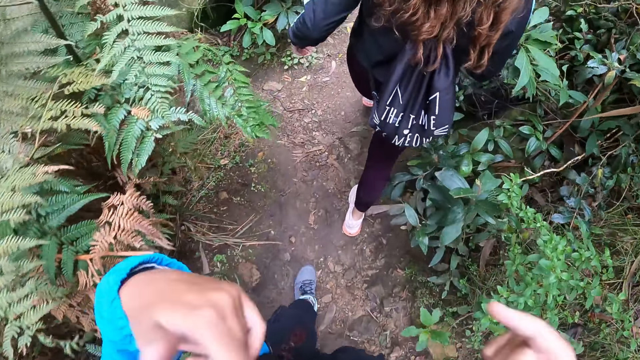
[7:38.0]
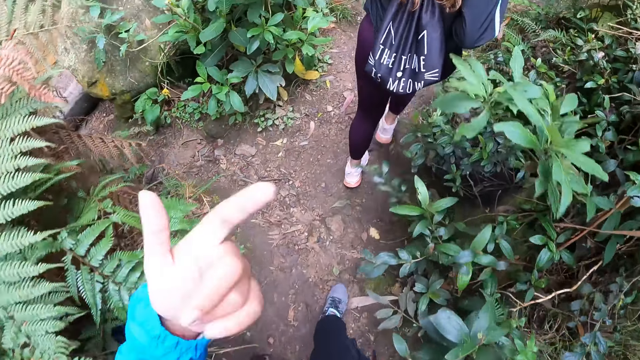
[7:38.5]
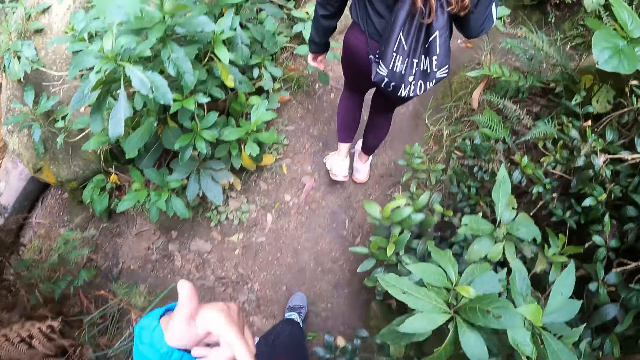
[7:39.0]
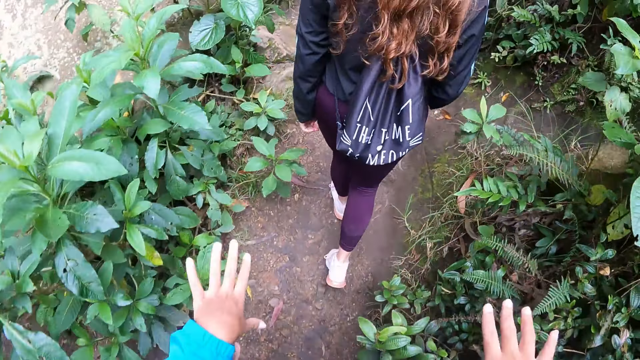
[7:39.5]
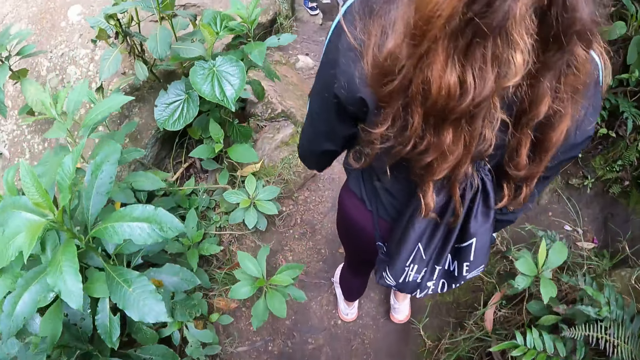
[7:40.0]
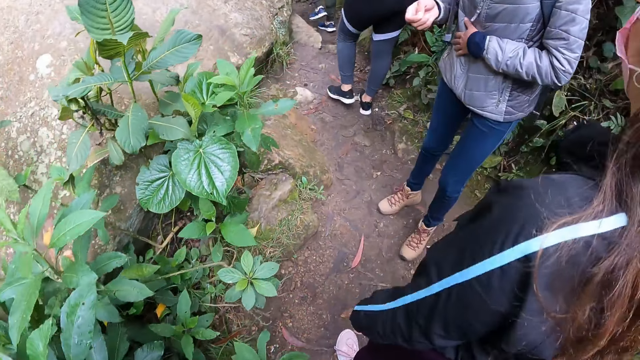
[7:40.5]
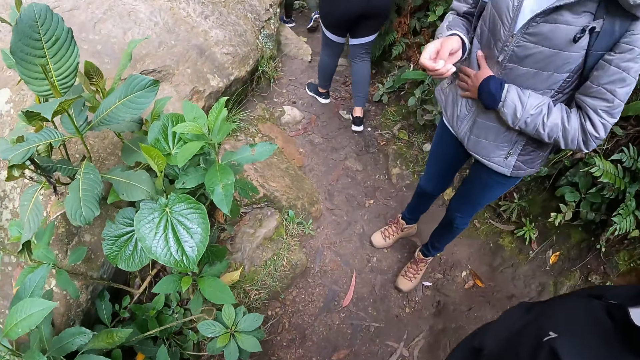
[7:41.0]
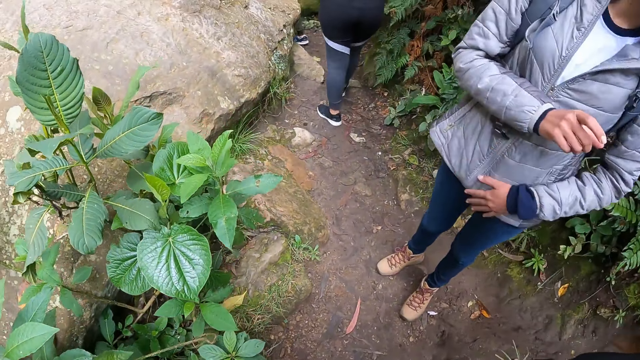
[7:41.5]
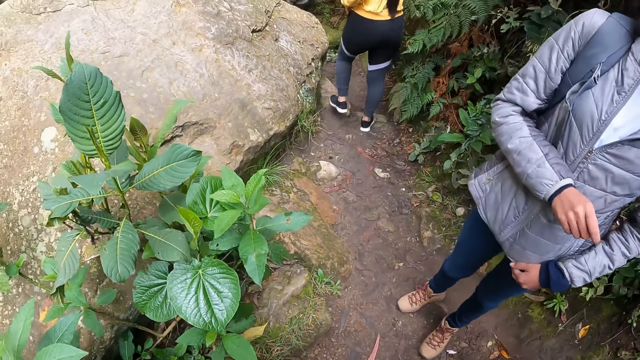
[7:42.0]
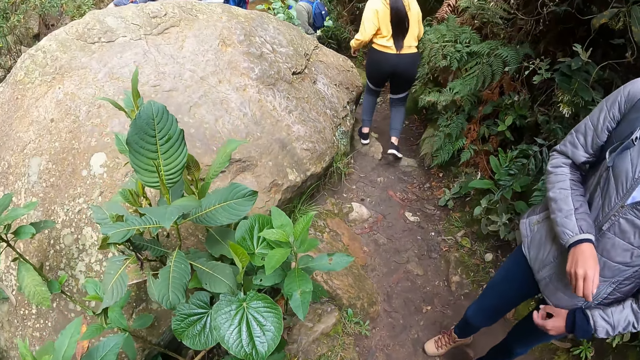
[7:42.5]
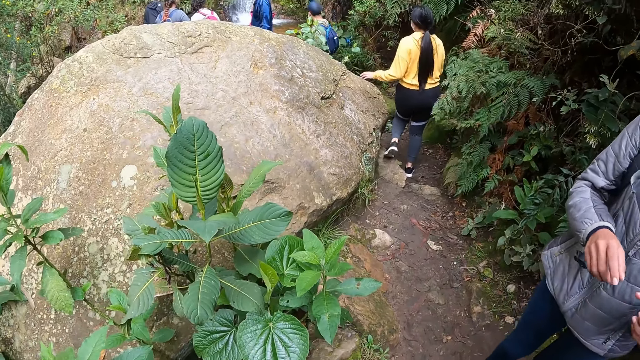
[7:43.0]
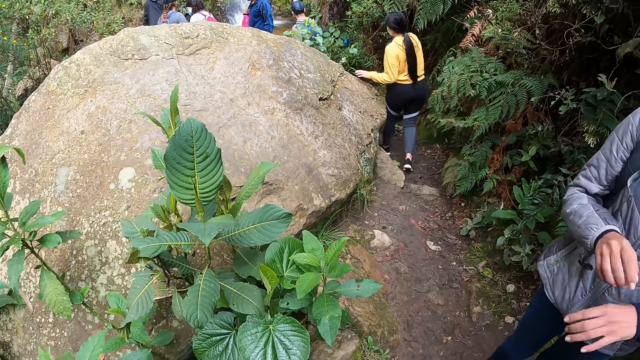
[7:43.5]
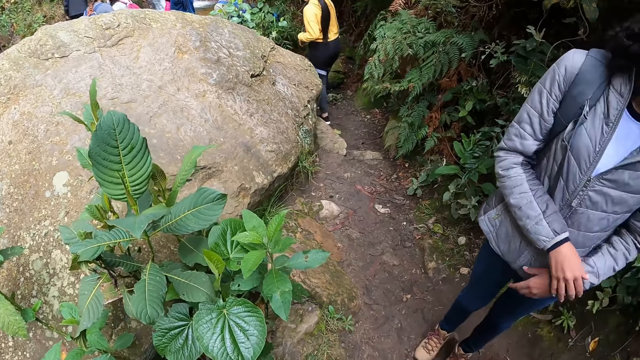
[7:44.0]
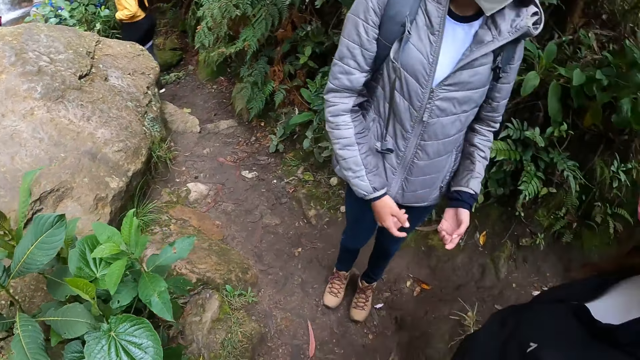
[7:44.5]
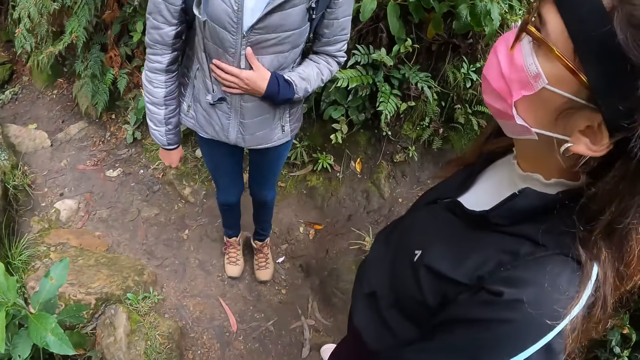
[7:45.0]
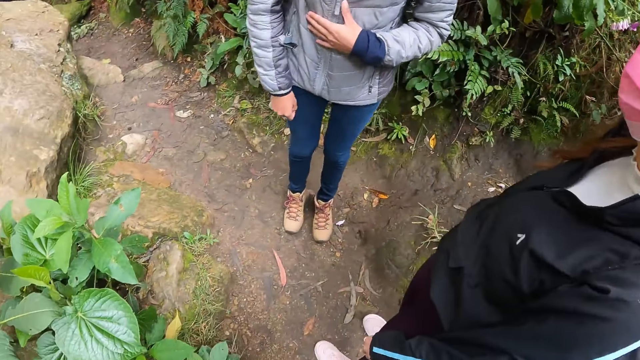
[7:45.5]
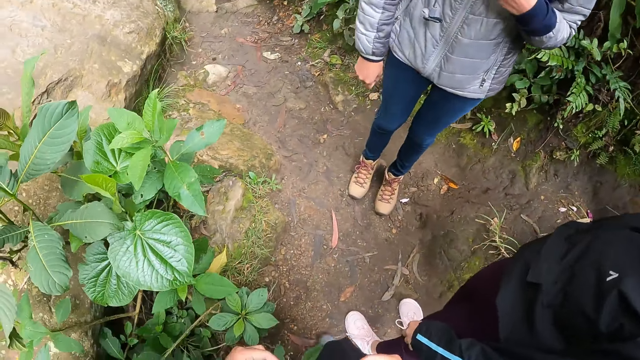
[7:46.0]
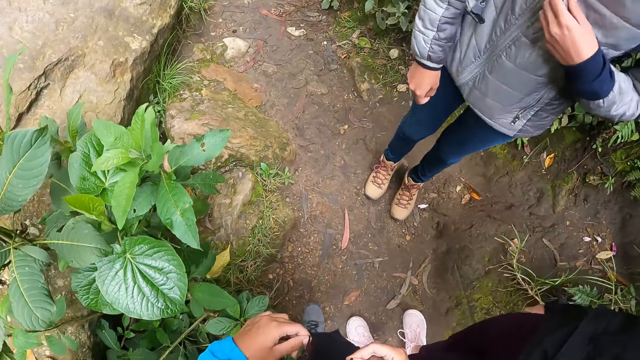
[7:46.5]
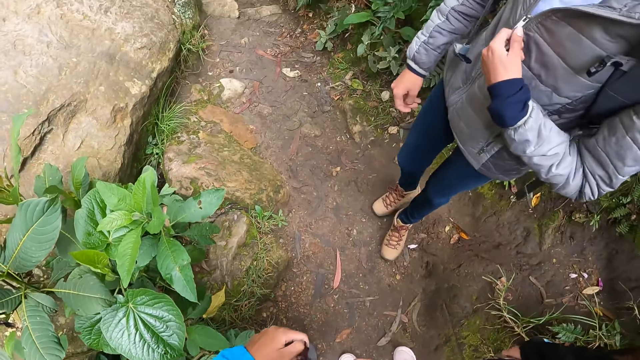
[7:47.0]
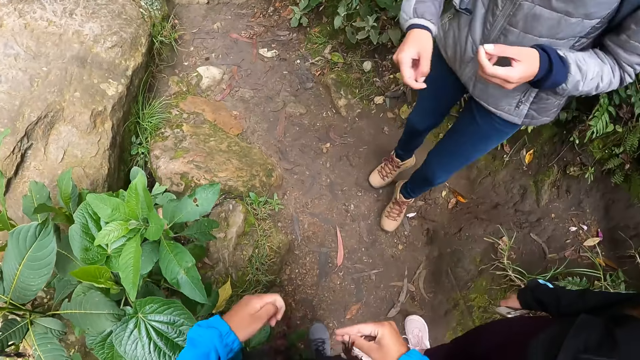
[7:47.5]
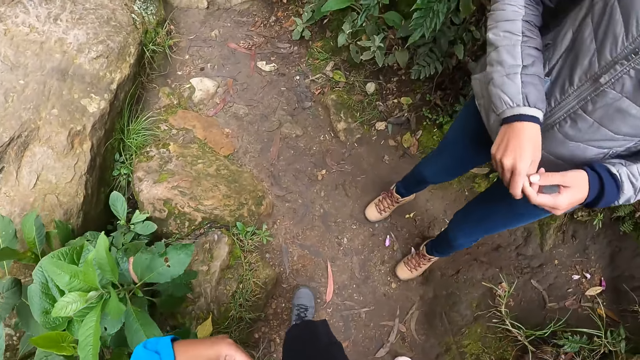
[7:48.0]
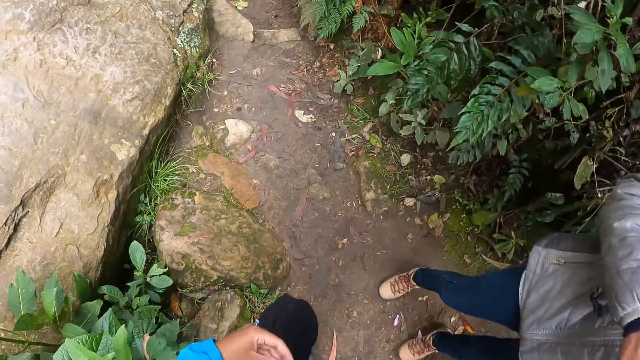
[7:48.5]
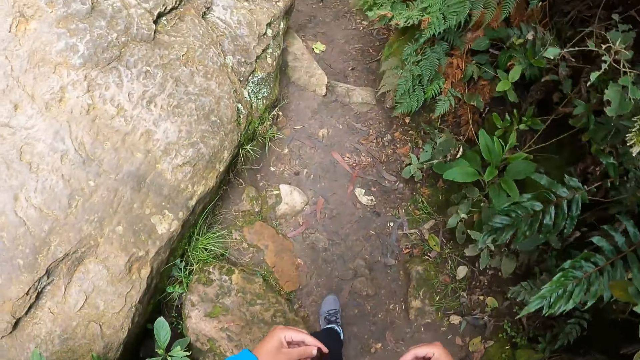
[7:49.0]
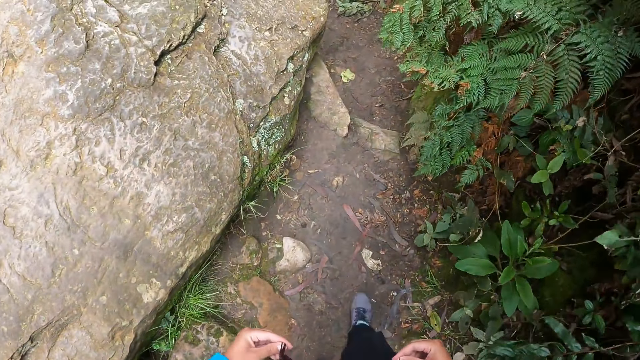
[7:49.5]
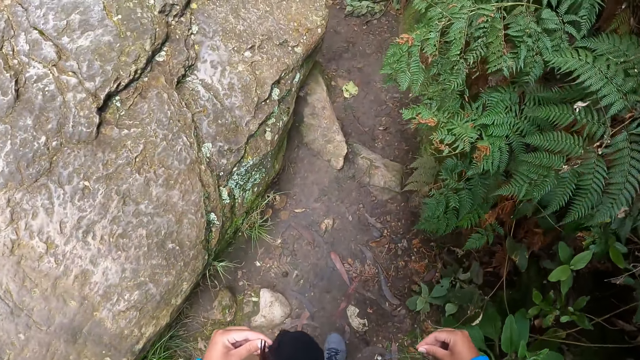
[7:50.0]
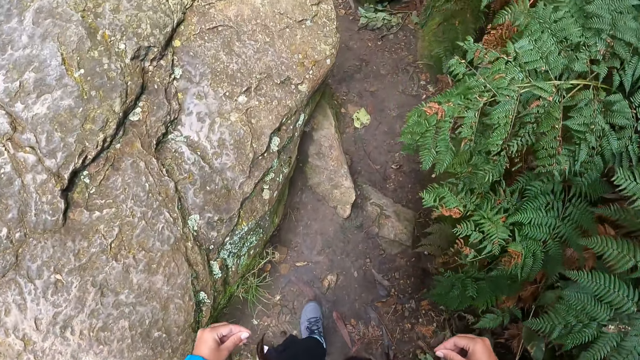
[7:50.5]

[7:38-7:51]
The woman walks in front of the camera wearer. Another woman places her left hand on her stomach. A person talks with the camera wearer and another person. The other woman places her left hand on her right hand. The other woman interacts with the first woman. The other woman places her left hand on her stomach. The camera wearer holds her hair with her left hand.

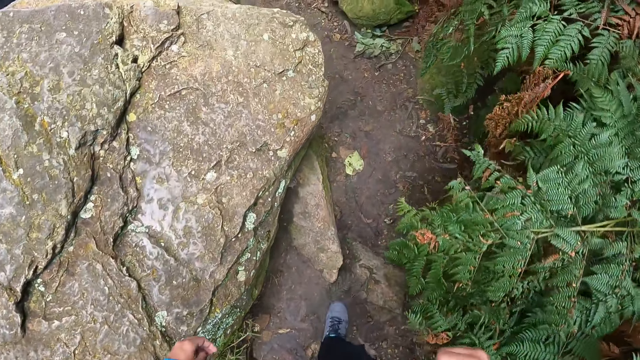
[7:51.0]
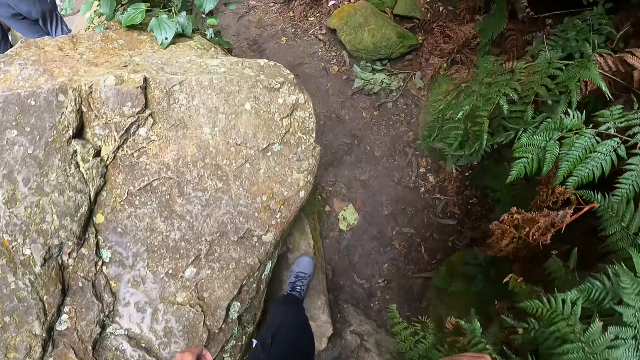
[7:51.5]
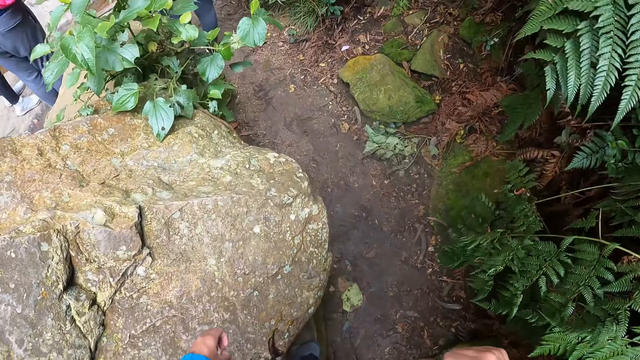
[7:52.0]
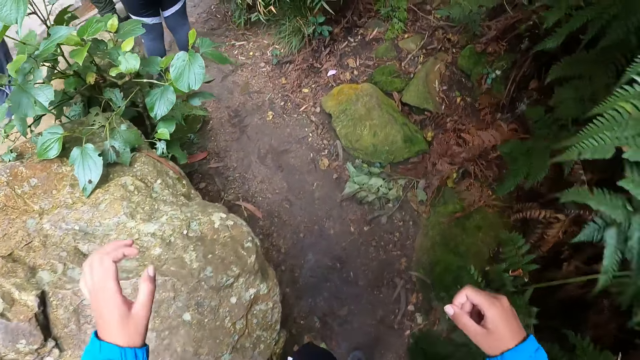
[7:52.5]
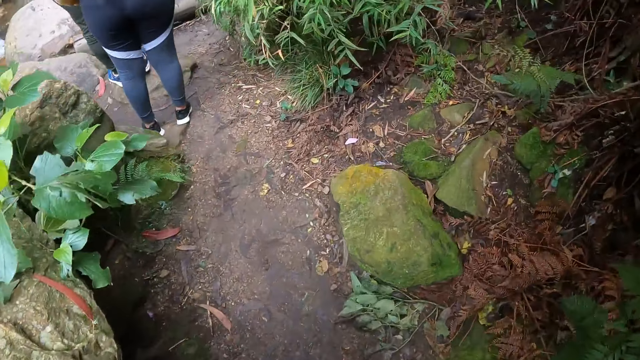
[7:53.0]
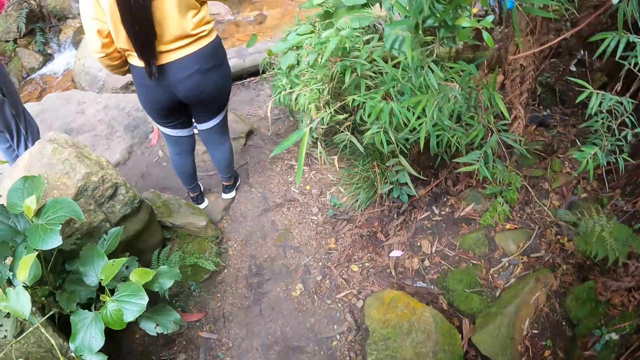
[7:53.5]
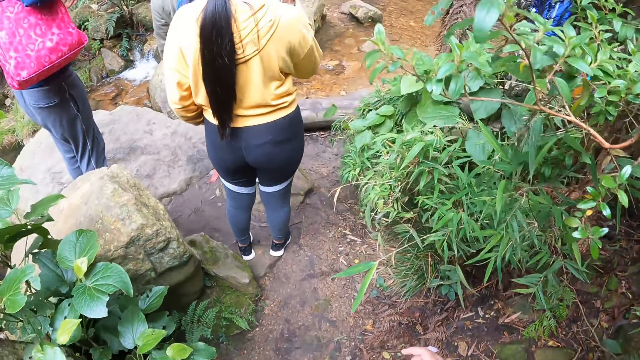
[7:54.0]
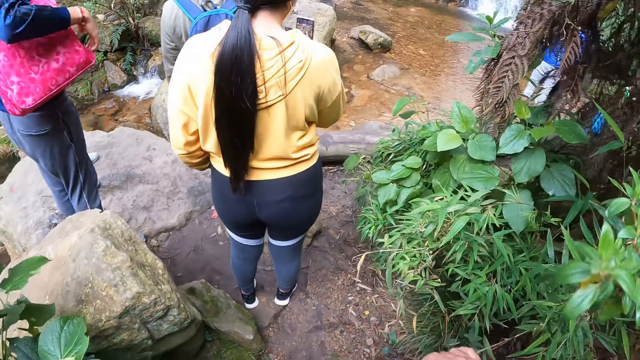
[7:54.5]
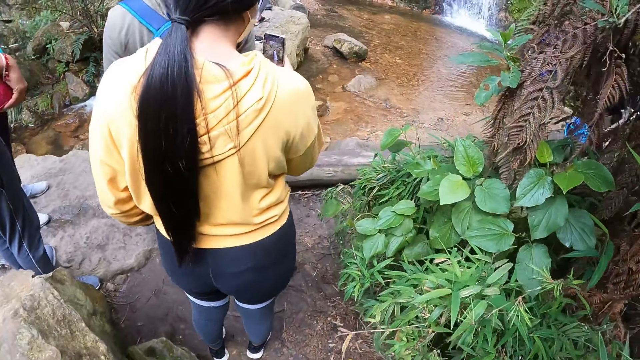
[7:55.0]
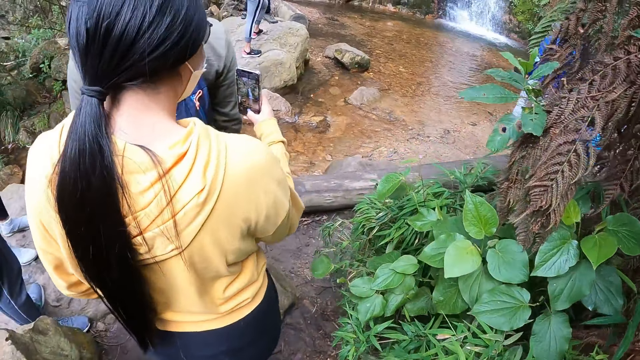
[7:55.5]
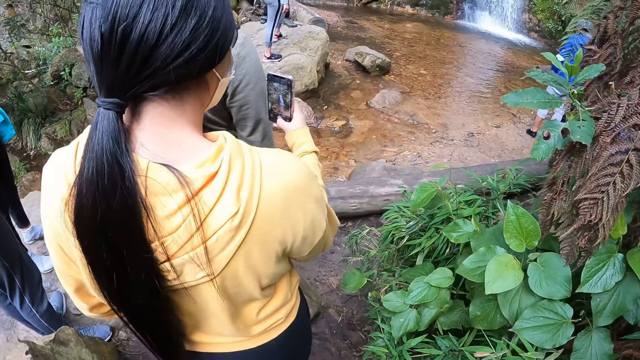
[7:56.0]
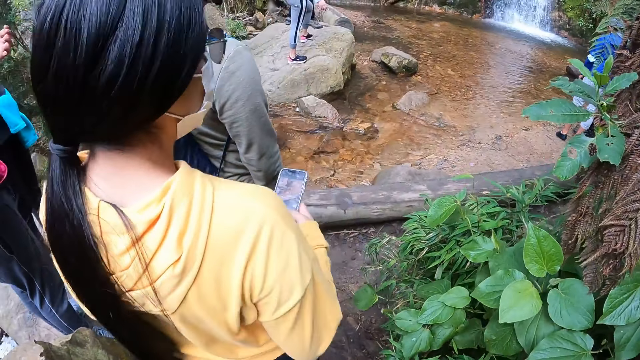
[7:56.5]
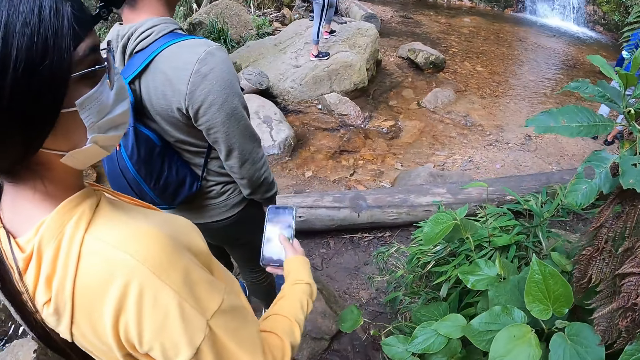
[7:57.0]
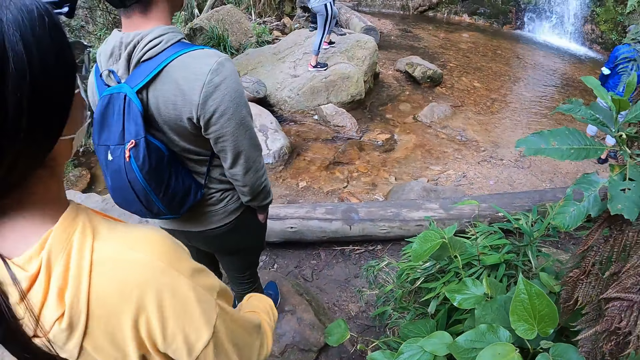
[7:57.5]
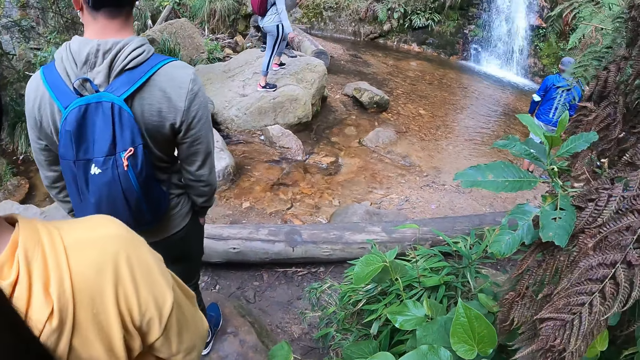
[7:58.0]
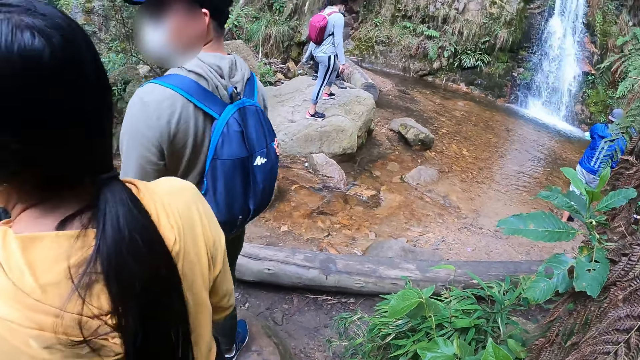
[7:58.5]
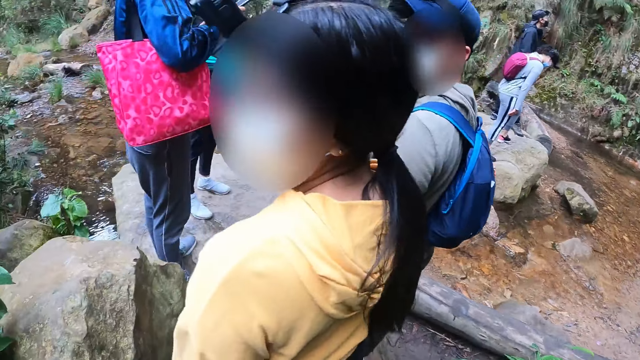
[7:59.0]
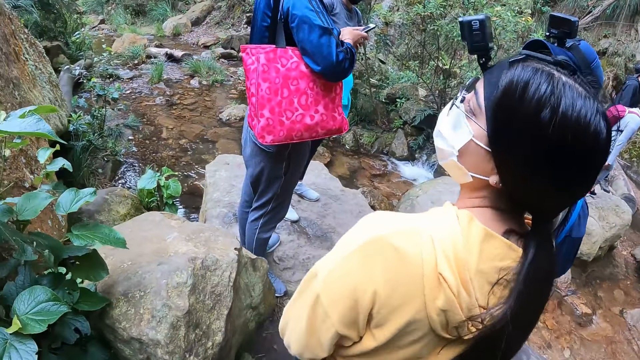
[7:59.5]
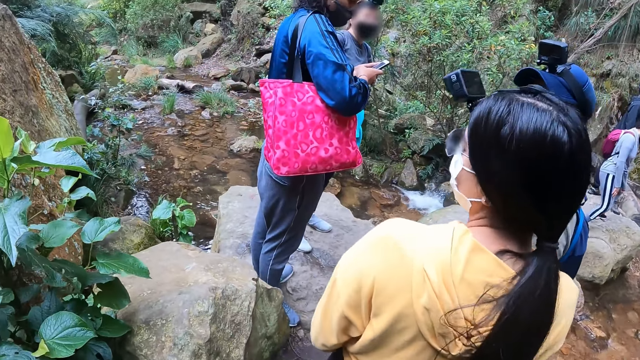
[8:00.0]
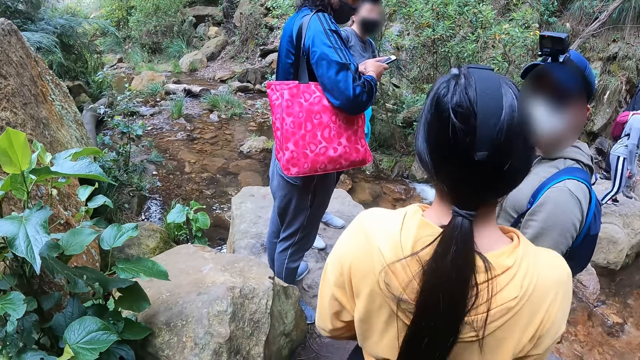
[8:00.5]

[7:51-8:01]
The camera wearer places her right hand on a leaf. The woman takes a picture with the phone in her right hand. Another woman operates a phone with both hands.
